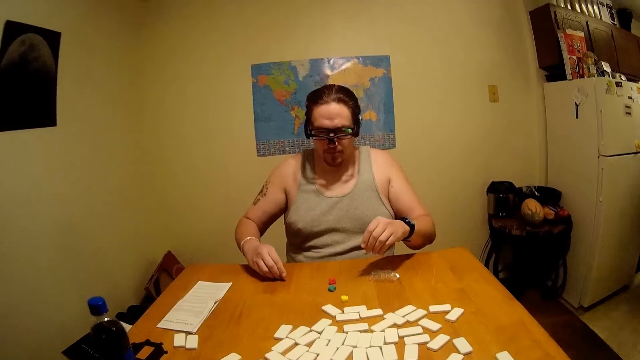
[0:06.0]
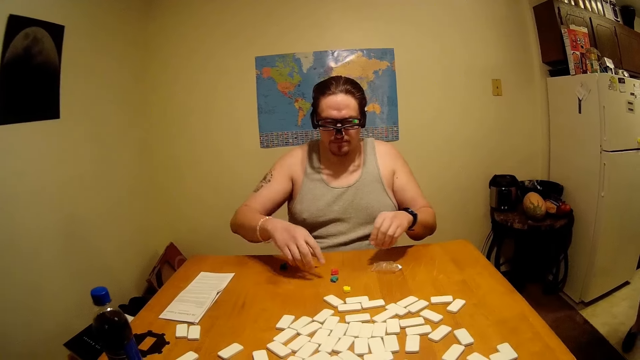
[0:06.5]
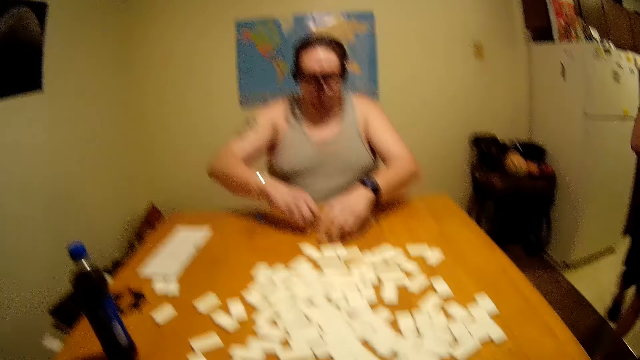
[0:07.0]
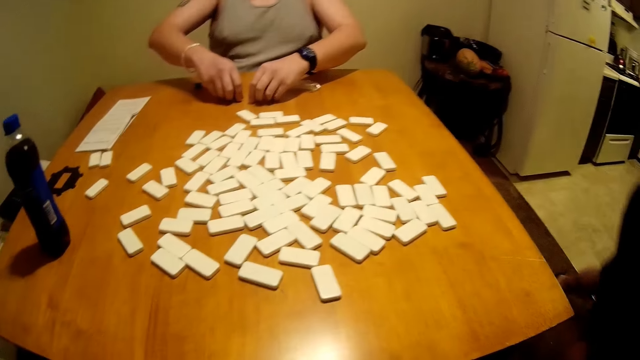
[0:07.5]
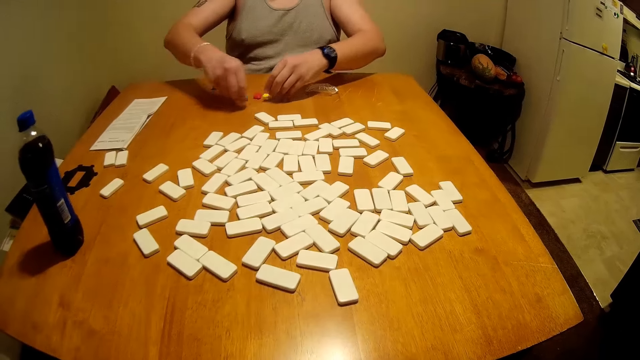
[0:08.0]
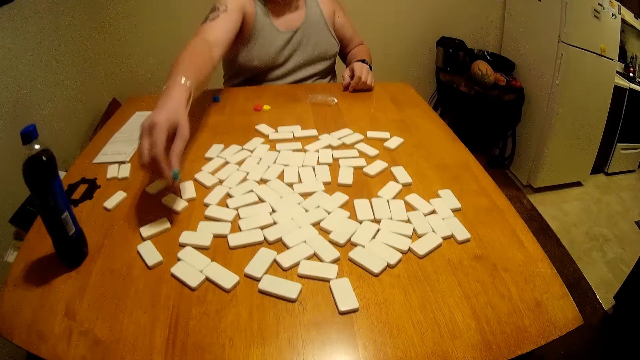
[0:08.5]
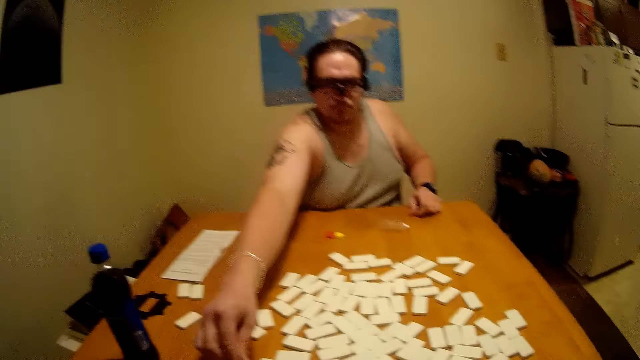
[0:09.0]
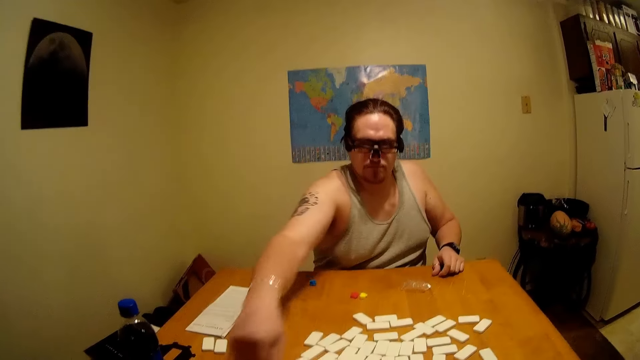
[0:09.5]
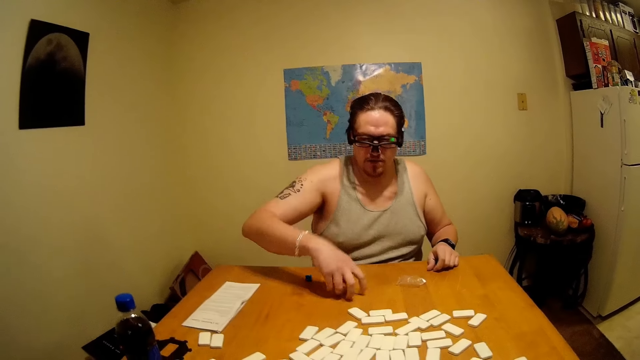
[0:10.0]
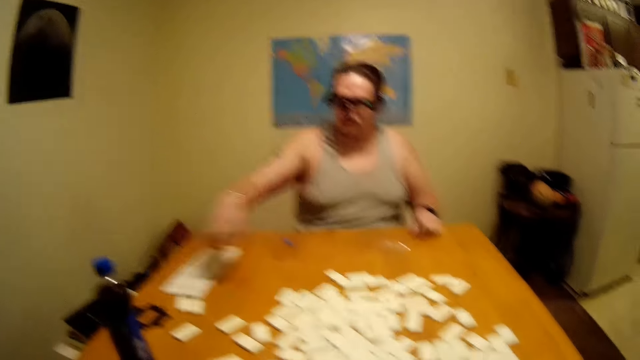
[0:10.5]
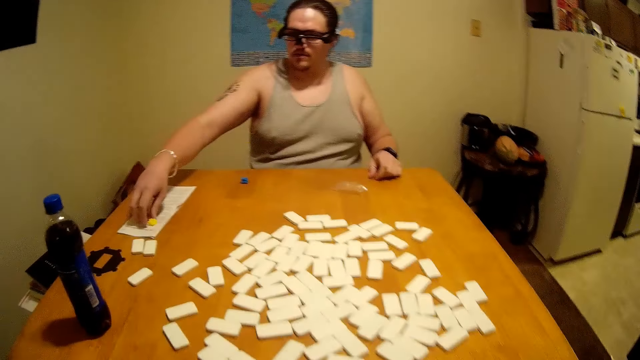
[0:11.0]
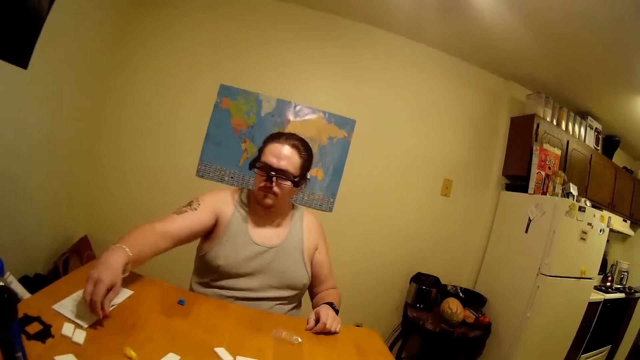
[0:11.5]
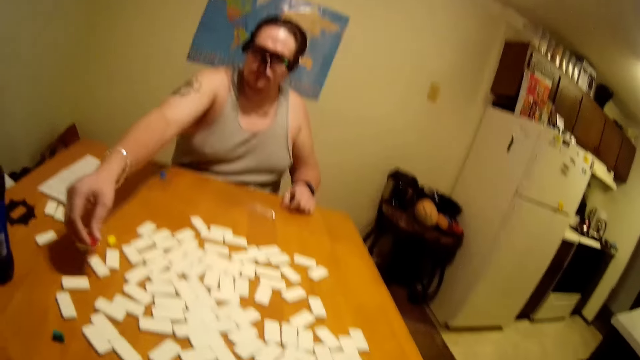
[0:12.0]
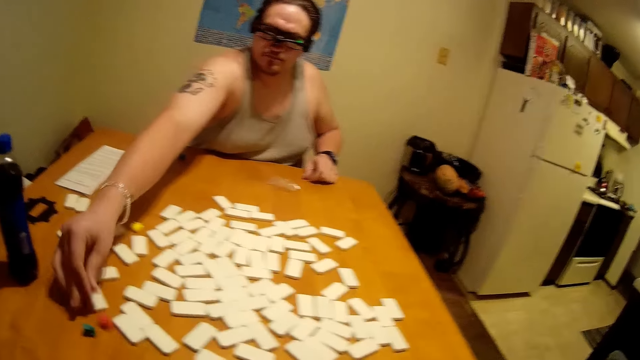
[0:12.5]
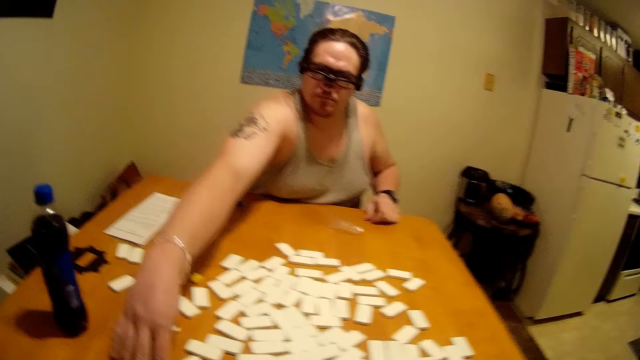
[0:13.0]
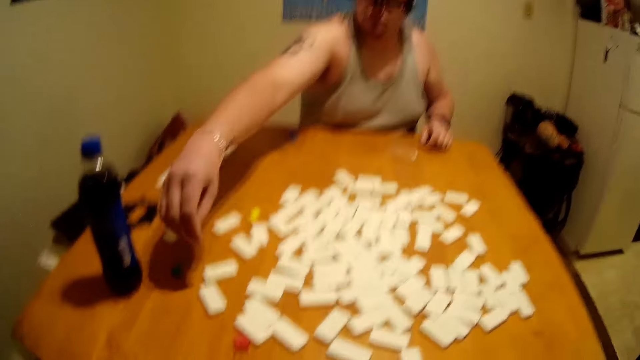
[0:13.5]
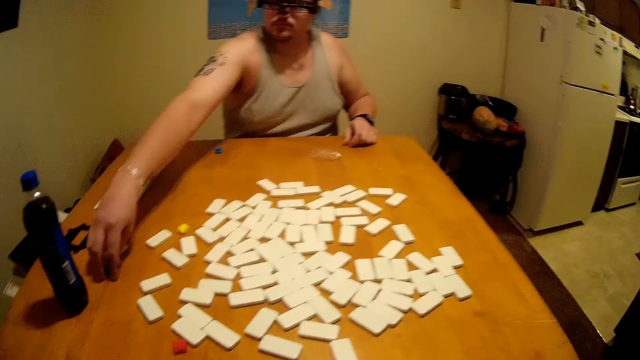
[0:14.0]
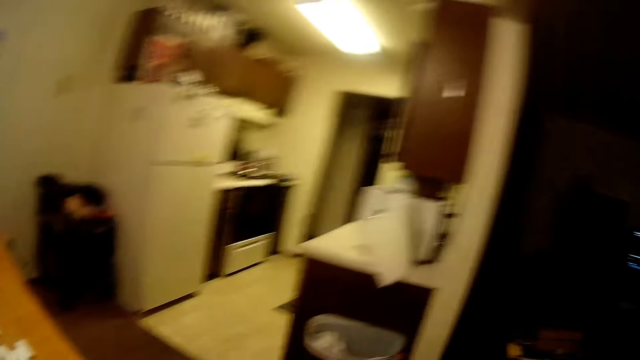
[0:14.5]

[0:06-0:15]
A person picks up the royal dice. The person passes the dice to the camera wearer. The camera wearer talks. The person puts aside the dice. The person passes the dice to the camera wearer.

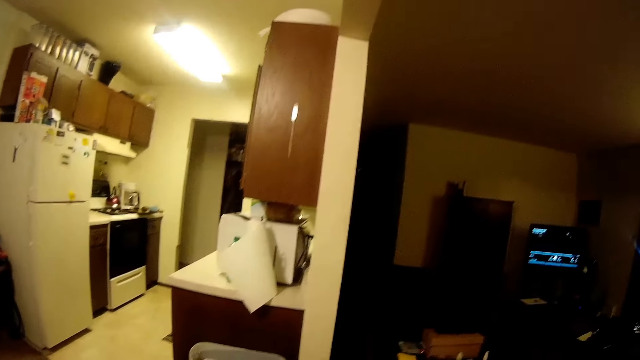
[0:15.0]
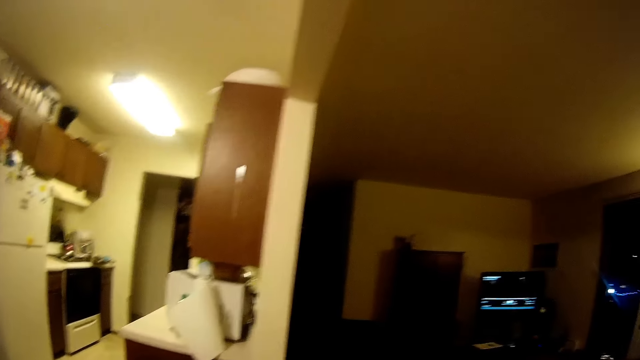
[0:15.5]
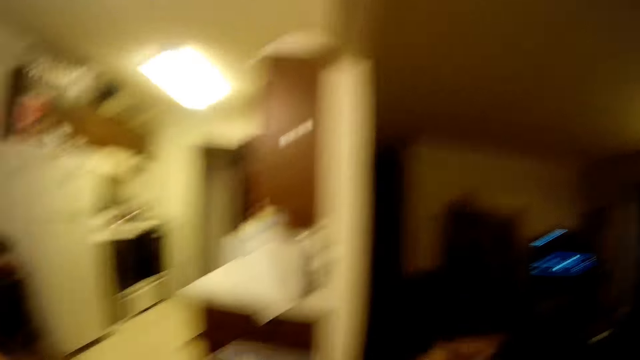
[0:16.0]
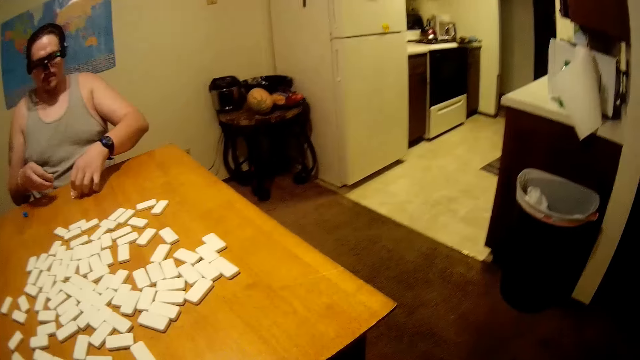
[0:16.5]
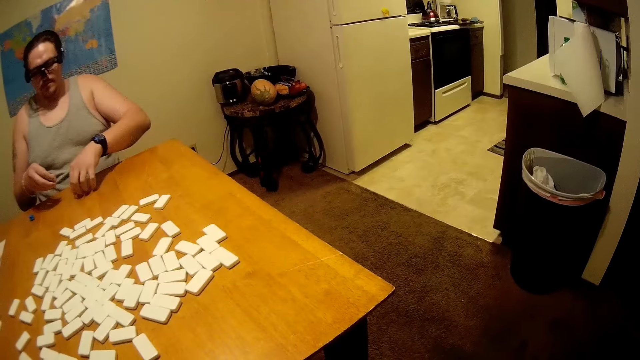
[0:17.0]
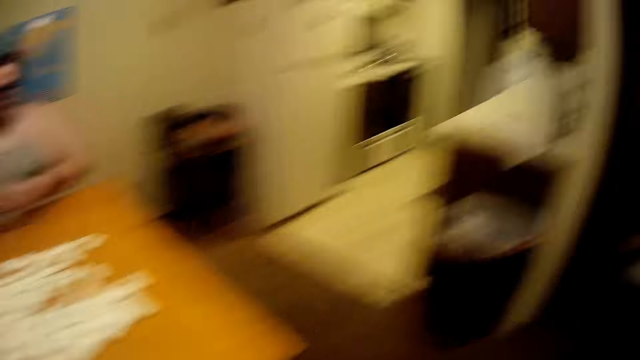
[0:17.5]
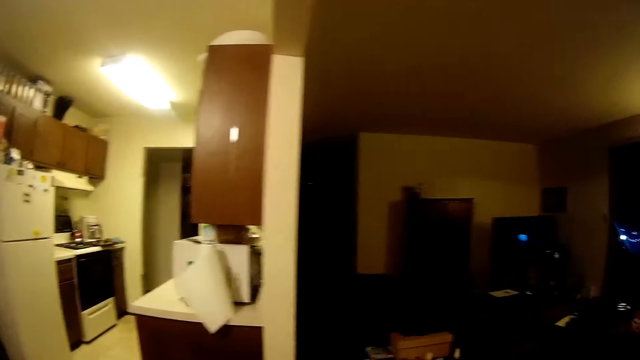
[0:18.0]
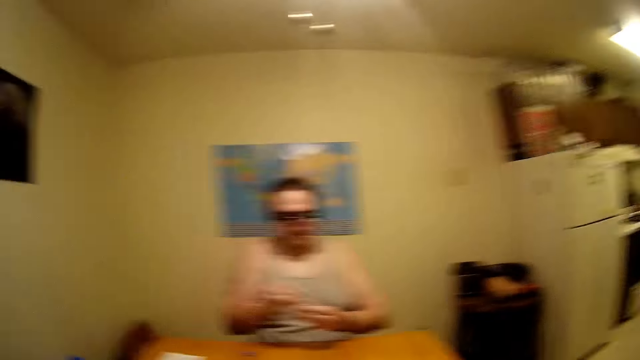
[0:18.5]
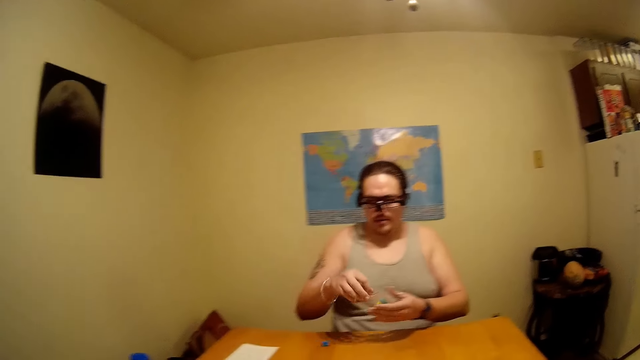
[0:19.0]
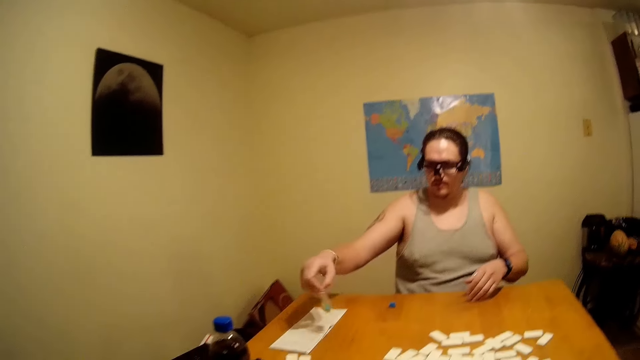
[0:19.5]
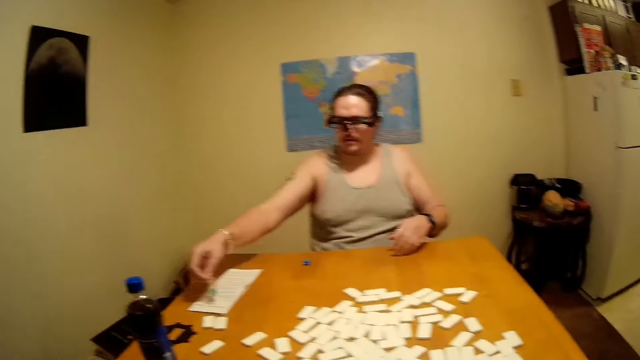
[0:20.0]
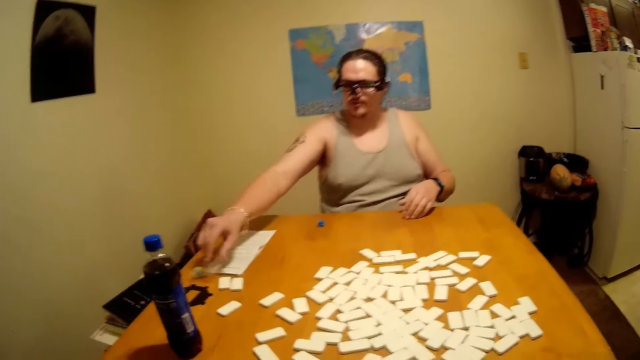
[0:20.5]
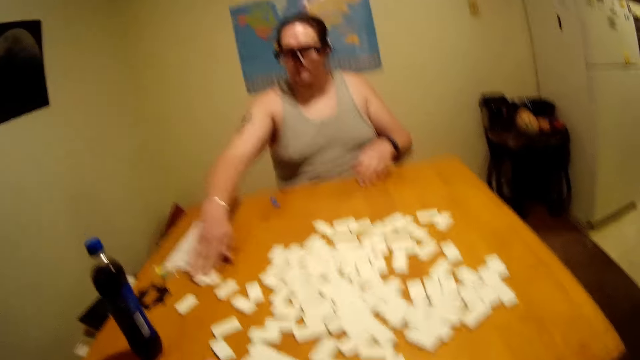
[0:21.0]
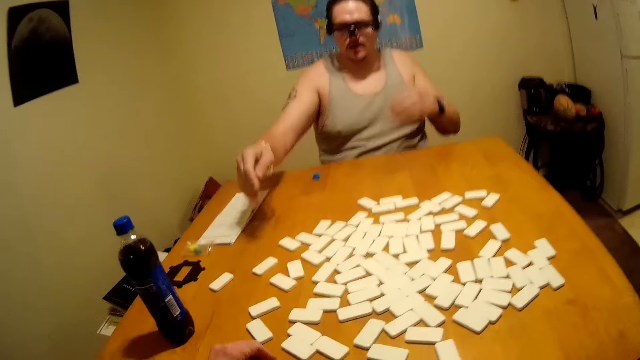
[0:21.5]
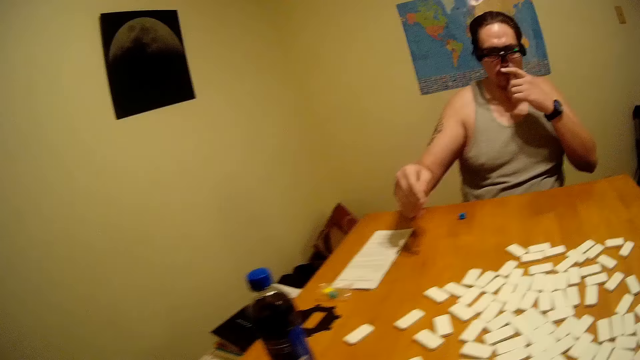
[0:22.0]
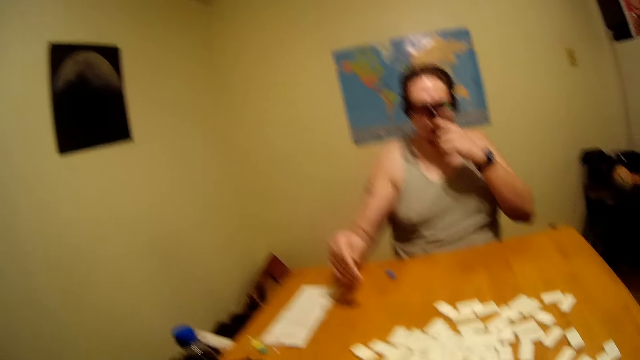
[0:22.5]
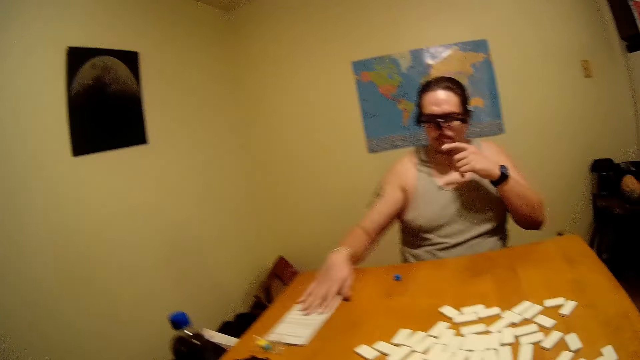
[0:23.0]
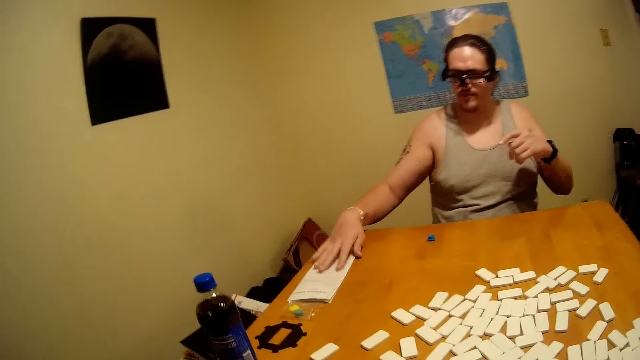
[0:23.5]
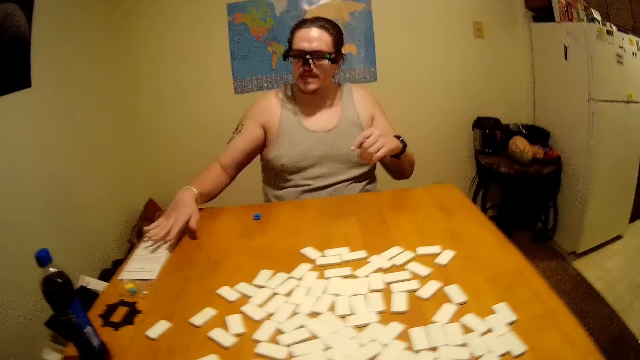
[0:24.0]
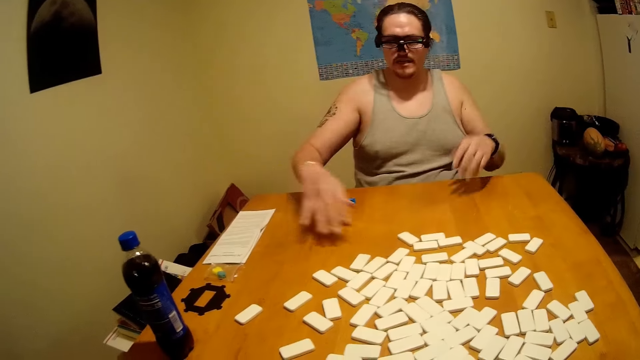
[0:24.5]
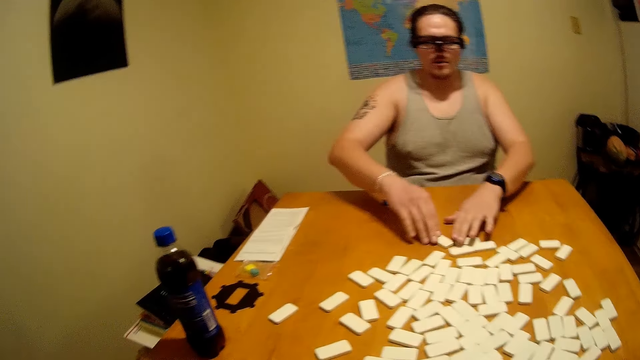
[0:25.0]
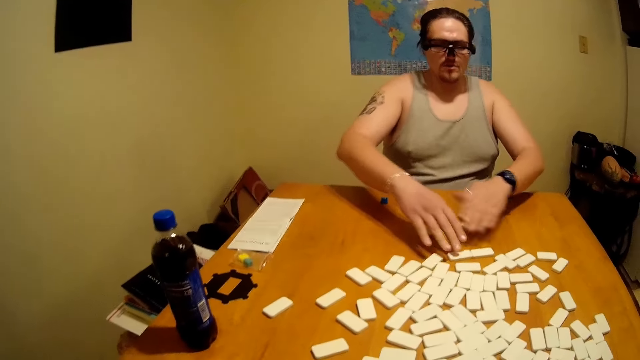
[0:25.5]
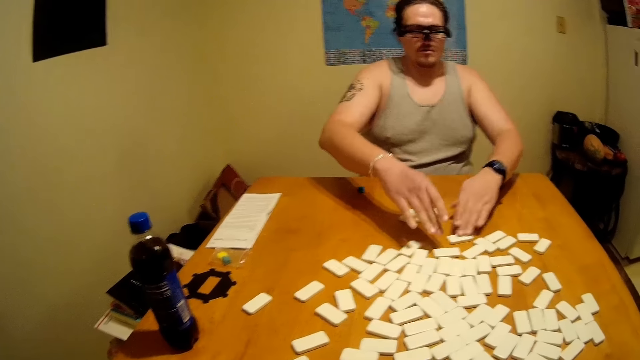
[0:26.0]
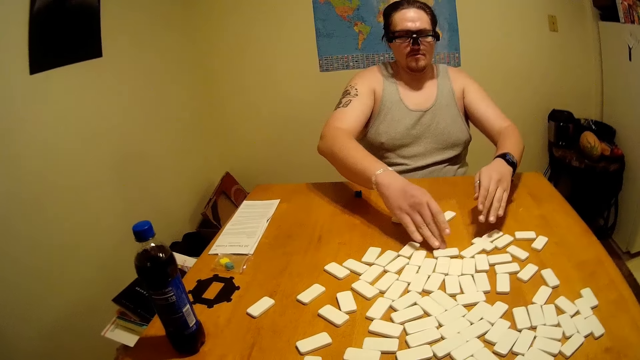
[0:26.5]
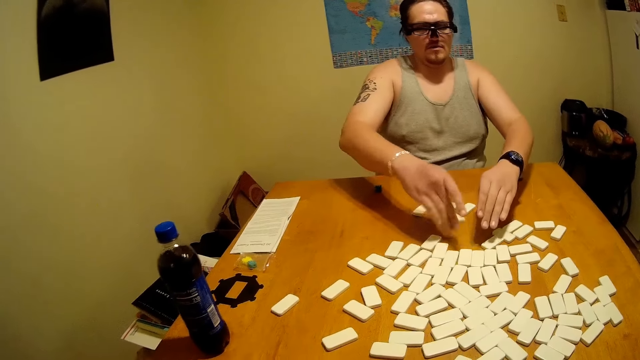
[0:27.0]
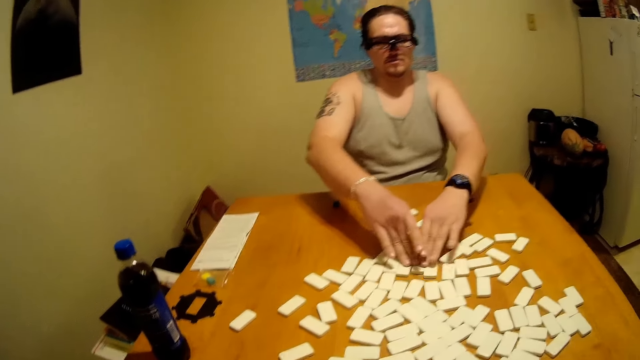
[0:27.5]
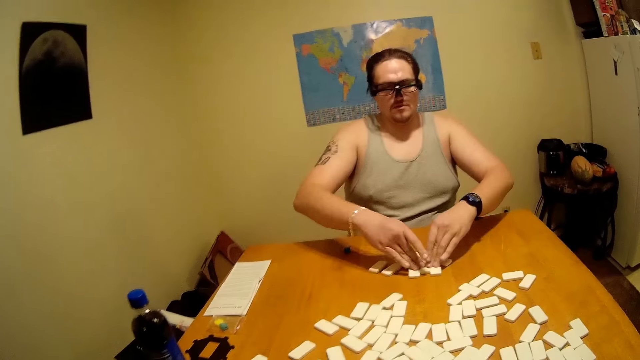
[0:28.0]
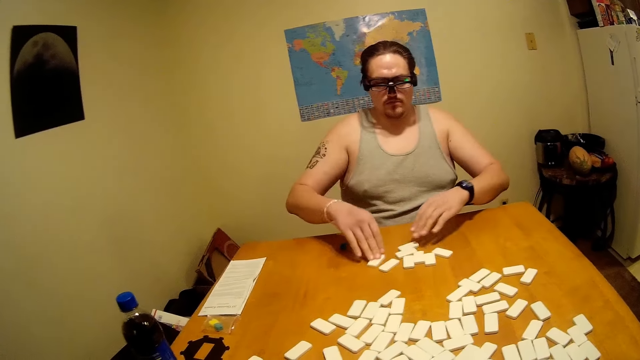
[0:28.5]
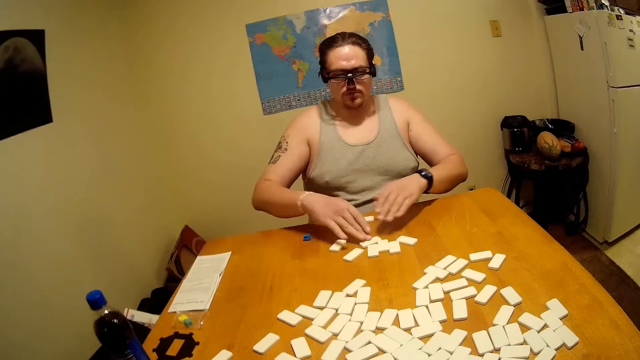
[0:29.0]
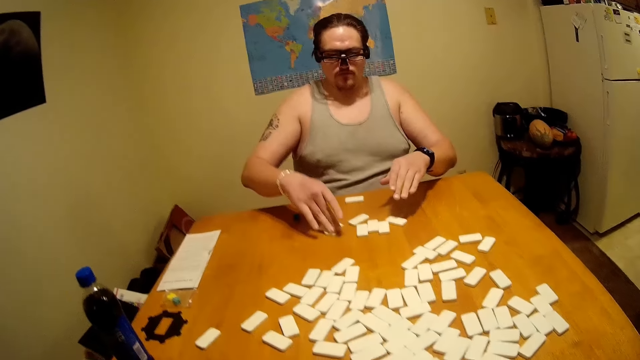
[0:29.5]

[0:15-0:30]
The camera wearer checks around. The person talks. The person puts aside the dice. The camera wearer talks. The person touches his nose. The person talks and arranges the dominoes. The person places his hand on a paper on the table. The person chooses some dominoes.
